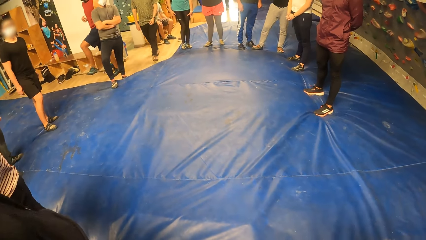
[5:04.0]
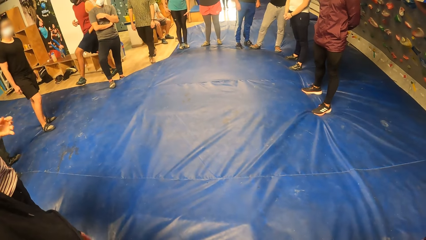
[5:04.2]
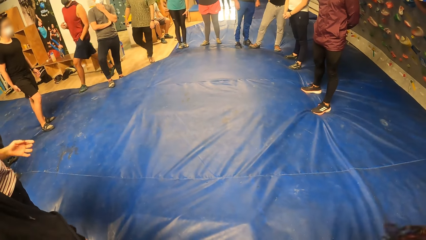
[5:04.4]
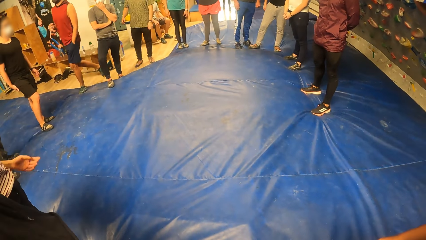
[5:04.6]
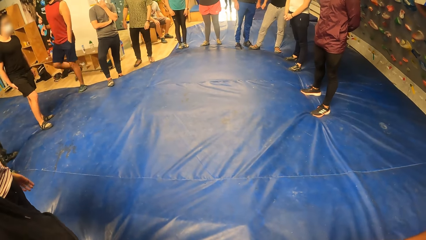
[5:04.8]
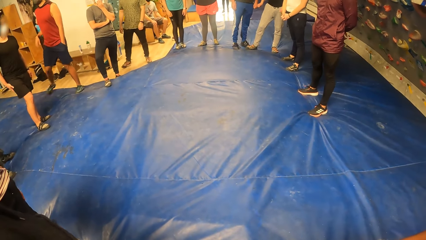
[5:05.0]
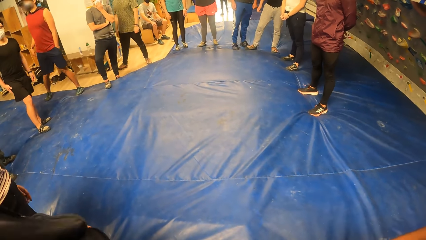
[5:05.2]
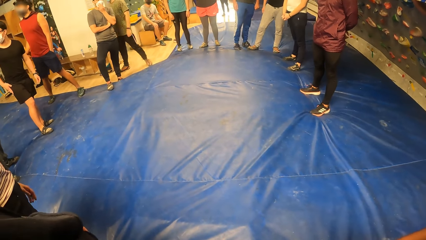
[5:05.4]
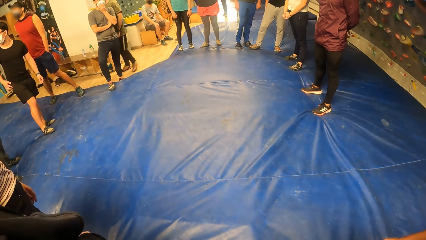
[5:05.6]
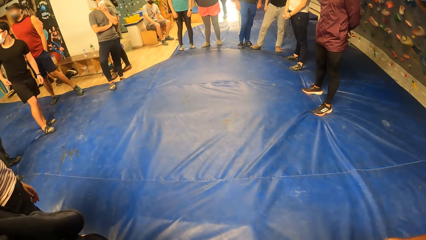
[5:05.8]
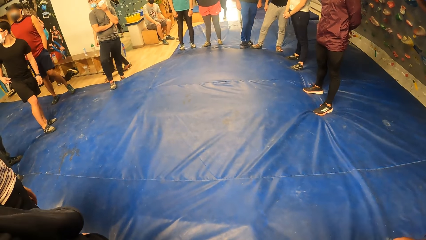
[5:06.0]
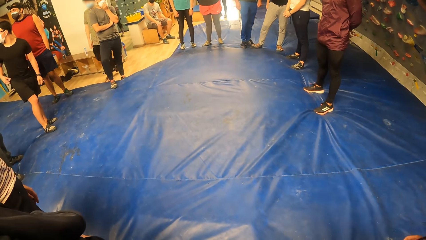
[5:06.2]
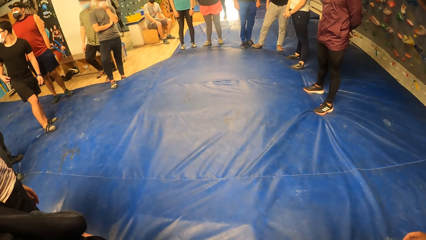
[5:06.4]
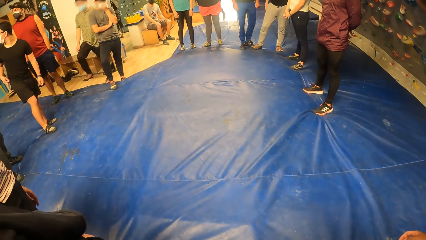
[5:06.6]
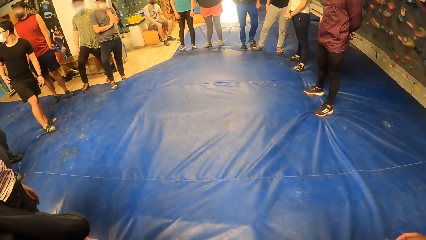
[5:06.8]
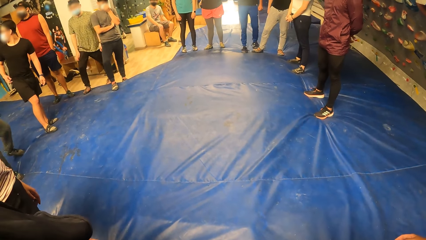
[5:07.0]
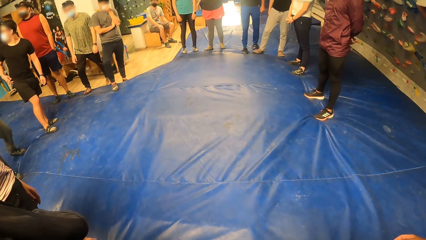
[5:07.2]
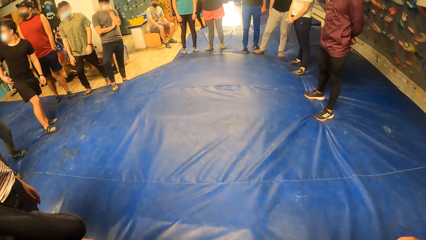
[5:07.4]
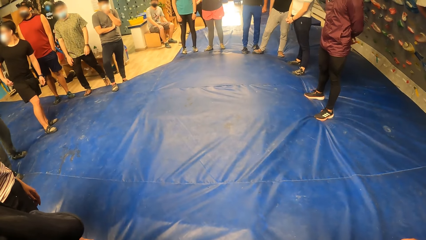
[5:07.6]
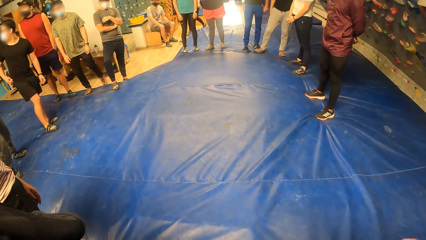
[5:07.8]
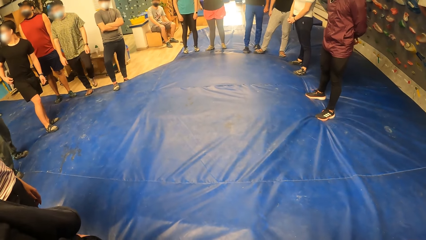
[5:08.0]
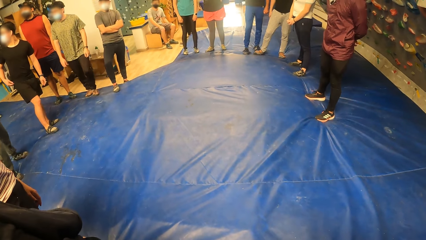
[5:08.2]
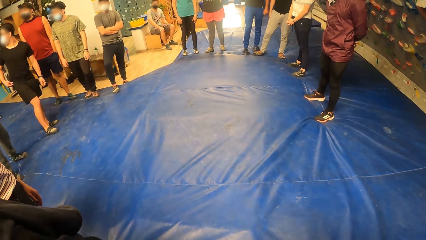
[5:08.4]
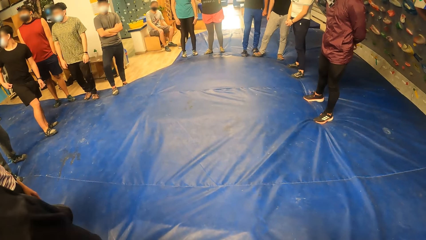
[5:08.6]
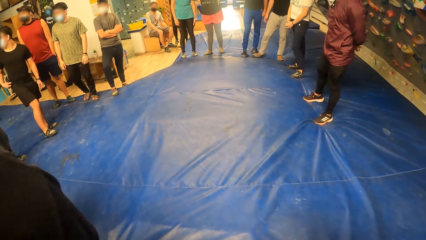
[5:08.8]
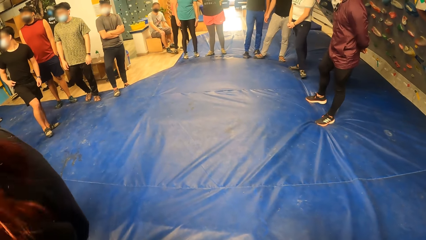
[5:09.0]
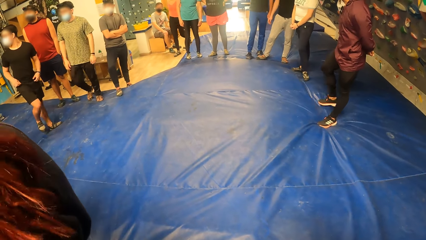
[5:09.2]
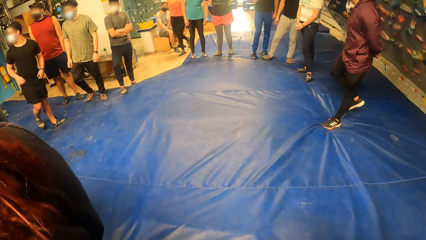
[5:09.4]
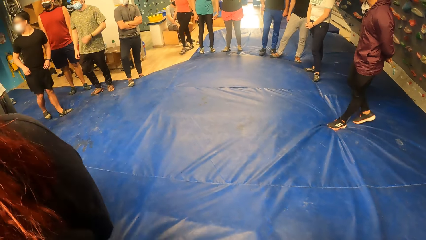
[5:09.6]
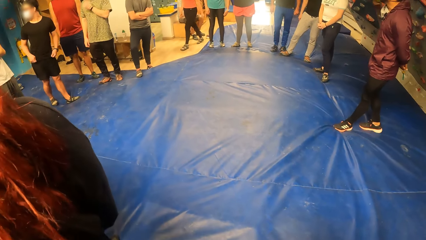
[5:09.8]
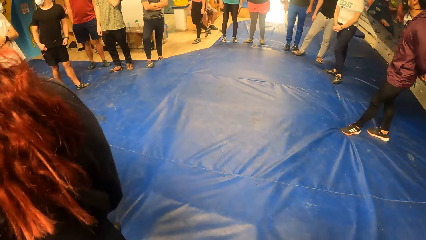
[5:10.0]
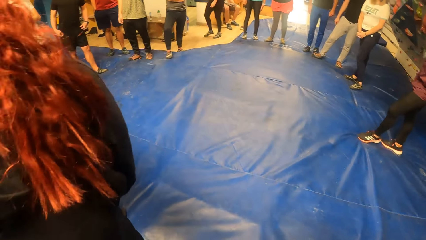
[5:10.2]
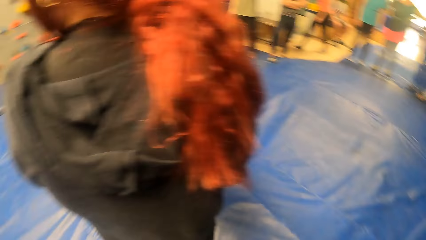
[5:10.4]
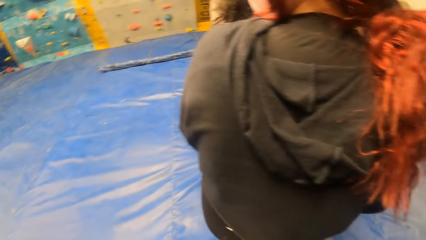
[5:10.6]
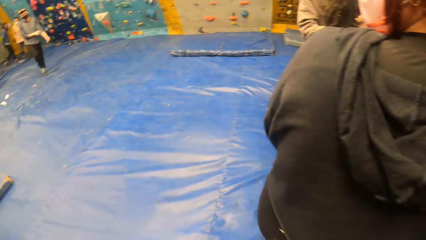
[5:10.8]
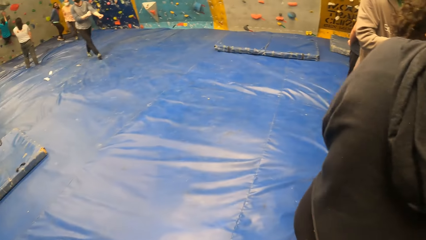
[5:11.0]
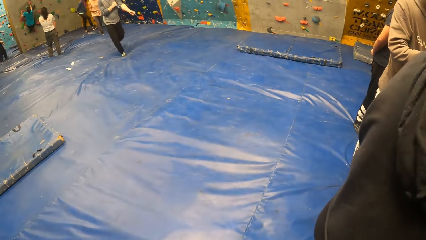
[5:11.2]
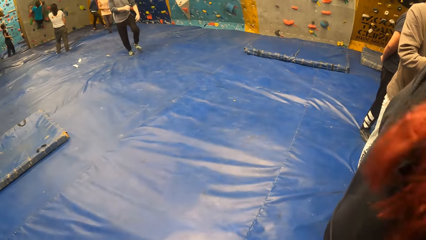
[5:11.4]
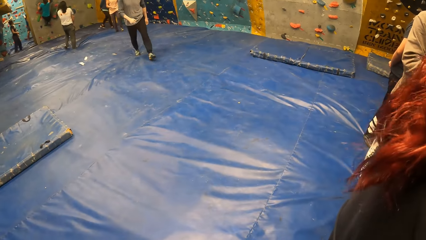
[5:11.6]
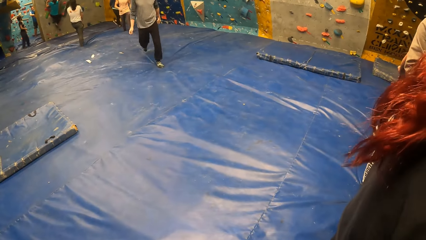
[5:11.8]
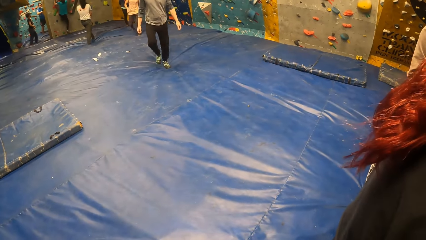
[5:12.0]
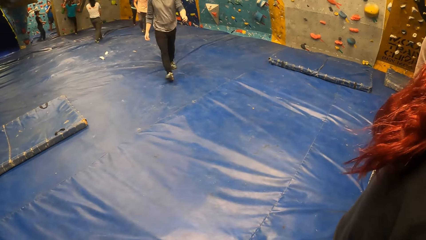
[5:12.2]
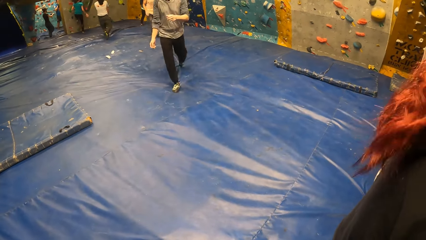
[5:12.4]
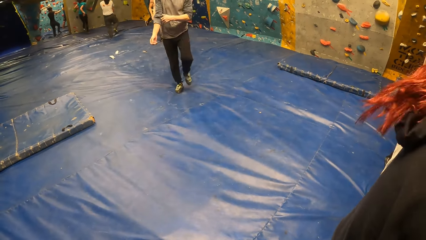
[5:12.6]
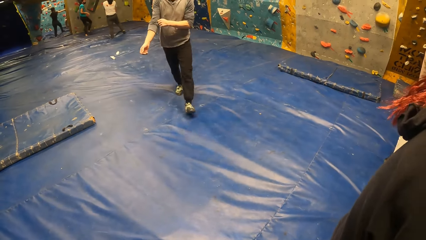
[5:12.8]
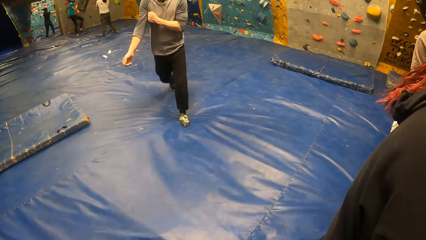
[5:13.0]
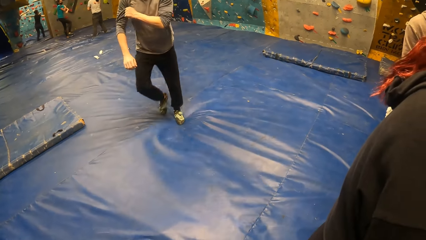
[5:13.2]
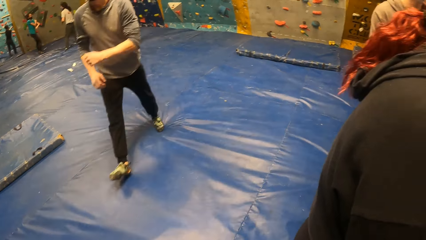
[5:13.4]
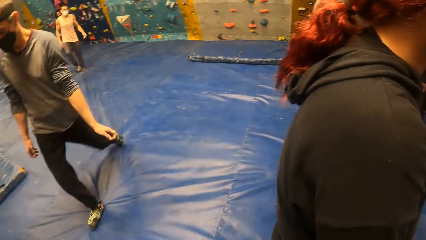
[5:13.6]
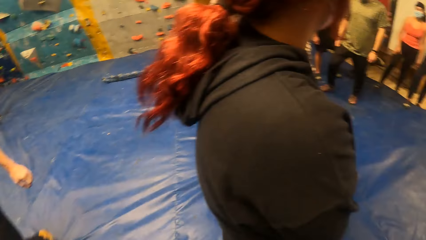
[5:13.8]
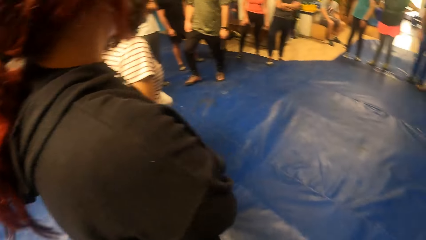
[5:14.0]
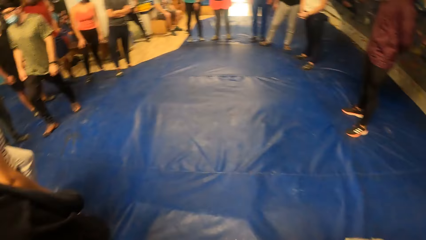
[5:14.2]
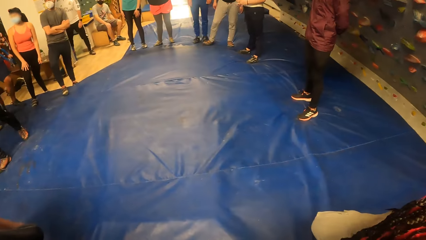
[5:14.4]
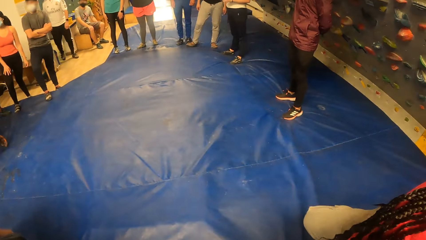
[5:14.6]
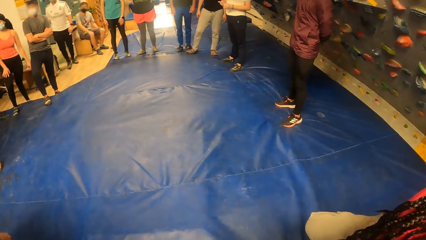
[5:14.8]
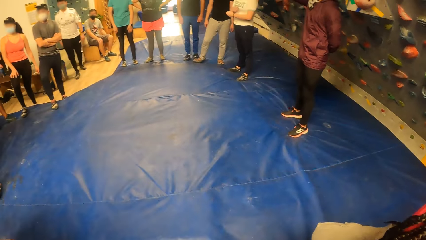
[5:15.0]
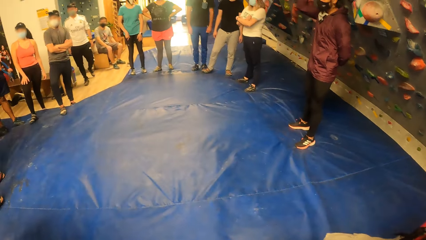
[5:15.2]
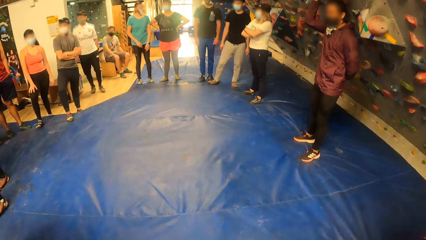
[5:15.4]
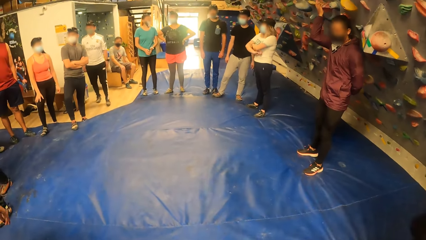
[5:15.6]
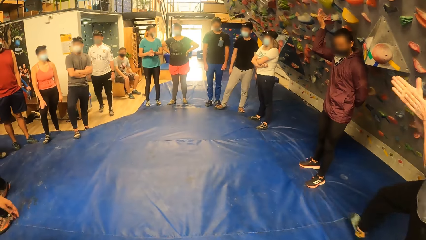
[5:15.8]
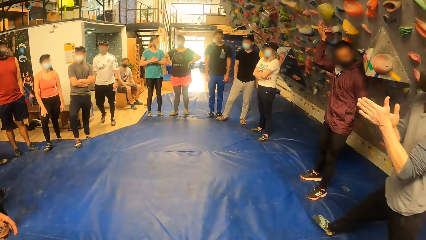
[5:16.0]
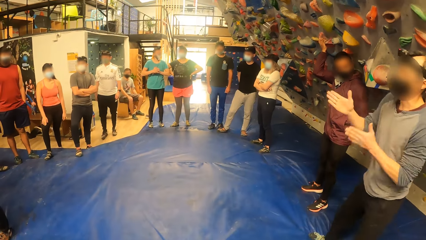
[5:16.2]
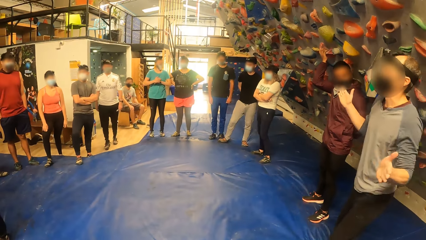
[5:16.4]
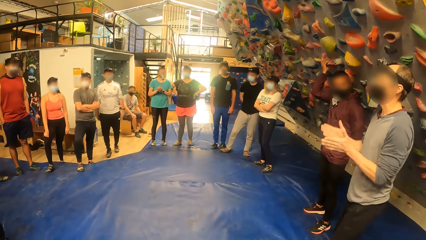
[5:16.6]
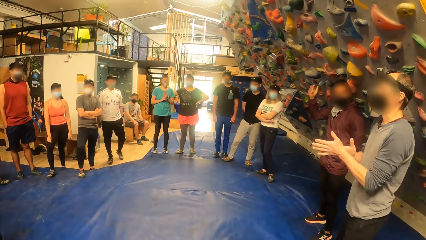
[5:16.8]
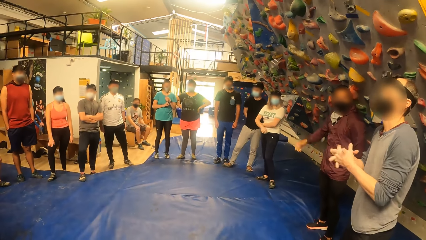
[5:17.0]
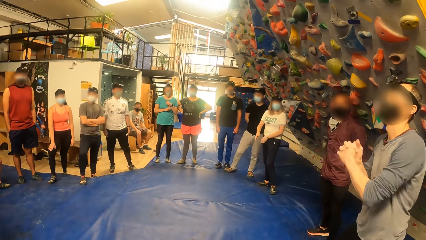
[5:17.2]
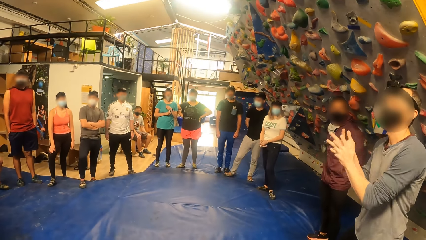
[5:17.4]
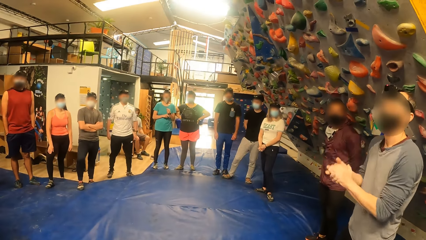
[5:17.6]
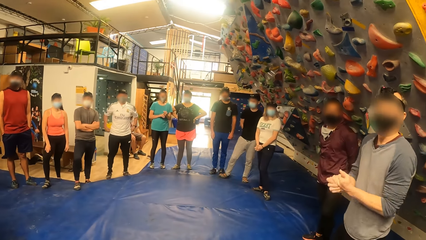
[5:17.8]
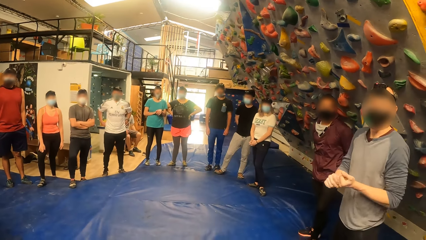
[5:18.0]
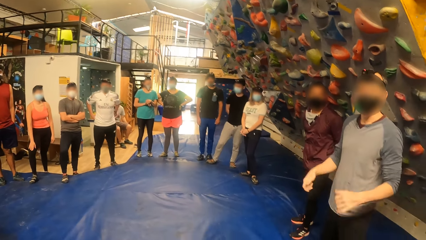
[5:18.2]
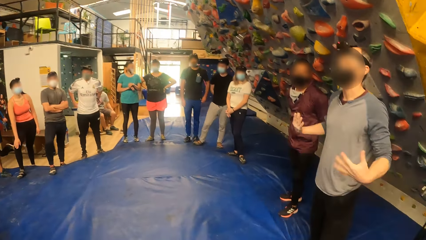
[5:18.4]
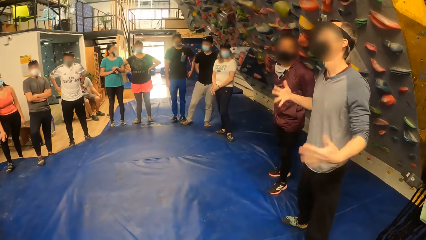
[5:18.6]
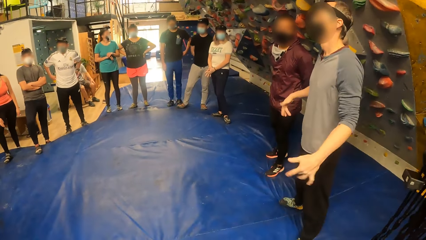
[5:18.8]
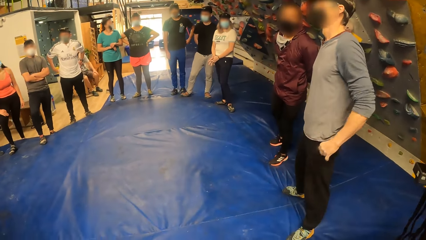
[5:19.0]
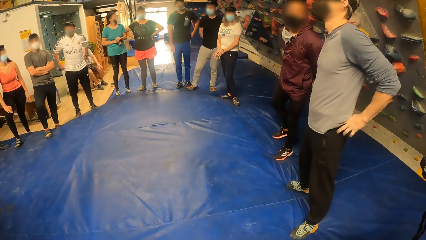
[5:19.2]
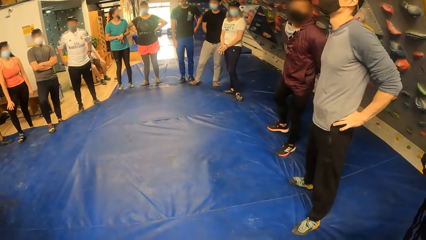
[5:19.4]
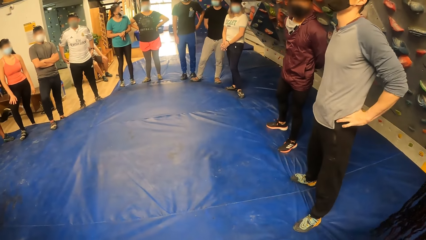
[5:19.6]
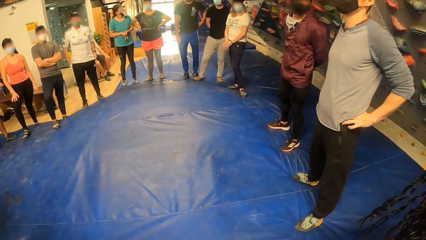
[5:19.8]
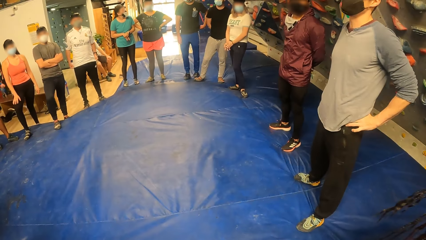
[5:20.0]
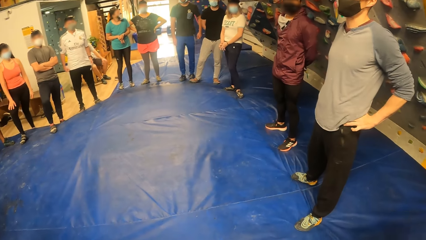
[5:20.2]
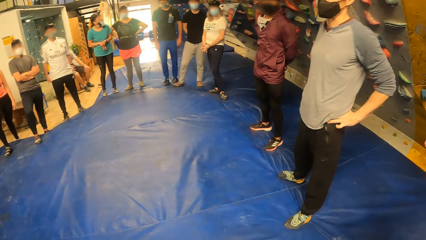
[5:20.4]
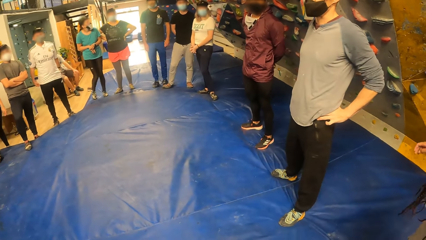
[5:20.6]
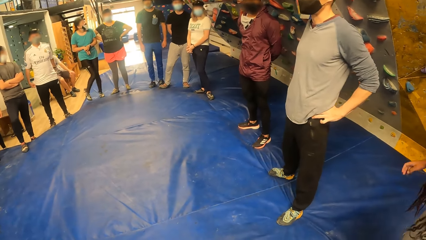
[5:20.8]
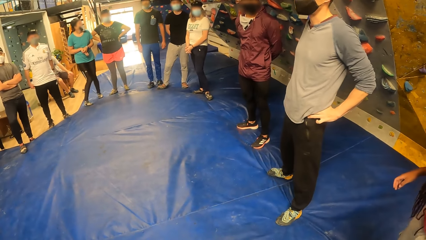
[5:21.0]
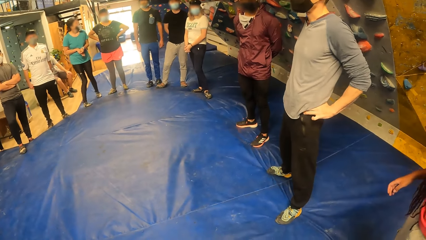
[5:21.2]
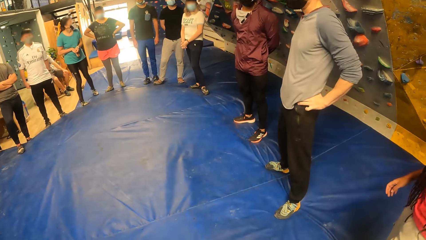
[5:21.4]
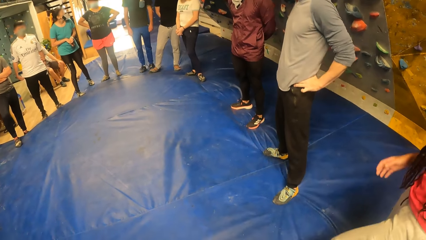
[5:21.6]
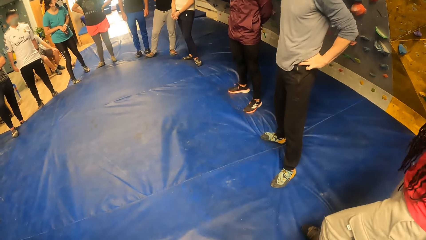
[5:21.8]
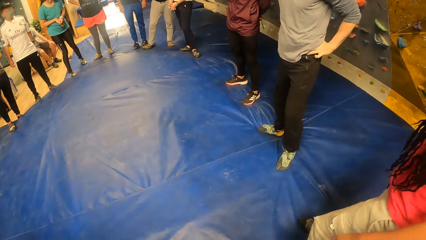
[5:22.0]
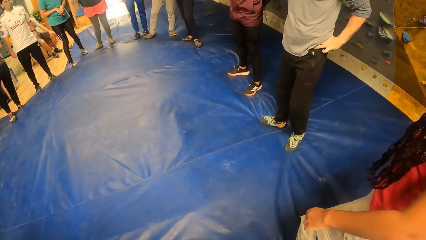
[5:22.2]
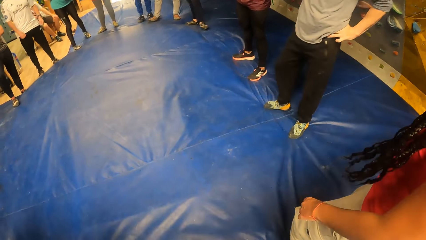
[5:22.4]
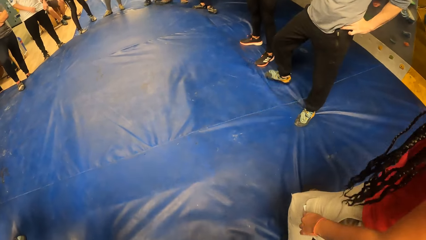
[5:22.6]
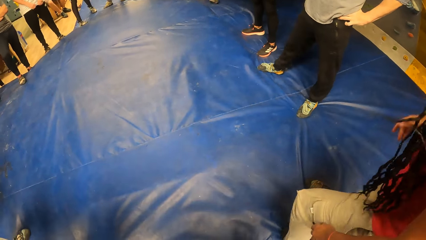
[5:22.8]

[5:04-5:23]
The man adjusts his facemask with his left hand. An instructor rolls up his shirt with his hands. A man walks towards the camera wearer. The instructor interacts with a group of people. The camera wearer looks around.
